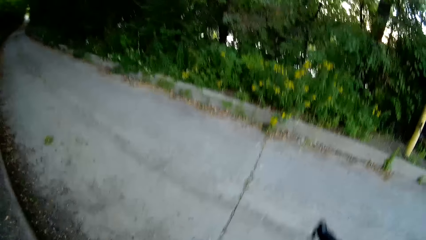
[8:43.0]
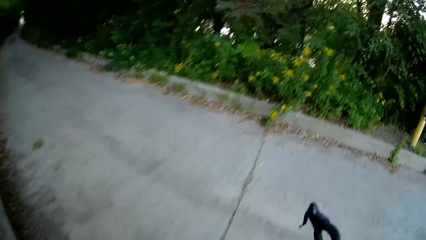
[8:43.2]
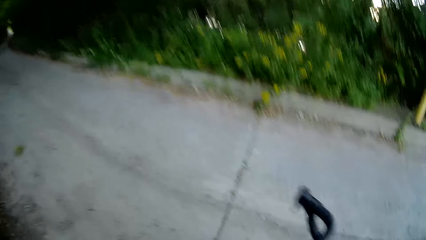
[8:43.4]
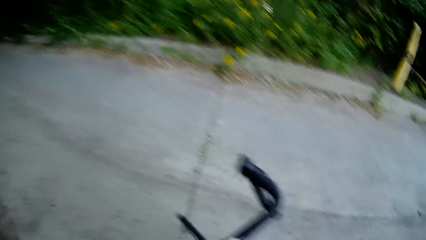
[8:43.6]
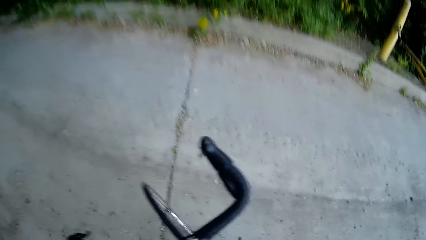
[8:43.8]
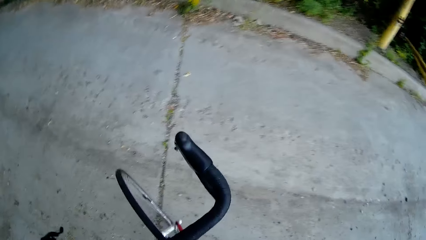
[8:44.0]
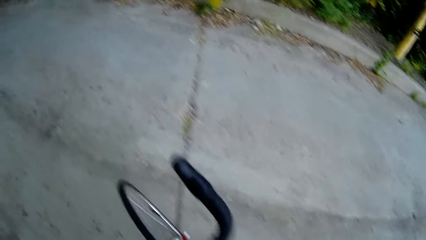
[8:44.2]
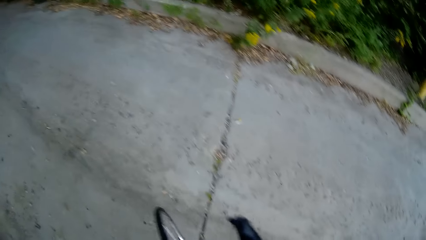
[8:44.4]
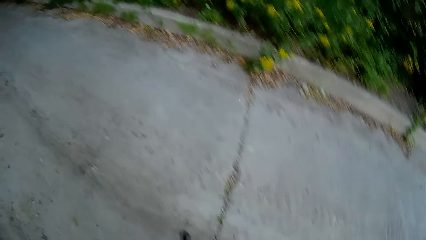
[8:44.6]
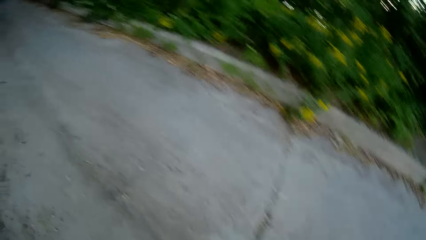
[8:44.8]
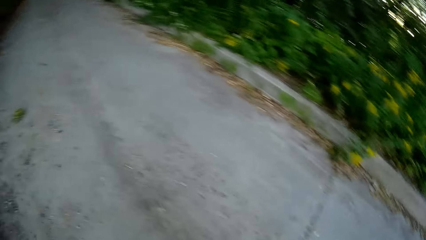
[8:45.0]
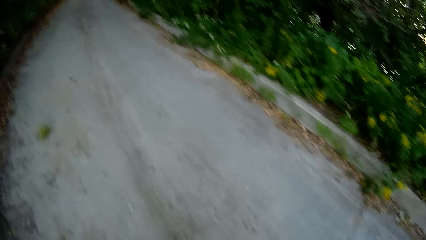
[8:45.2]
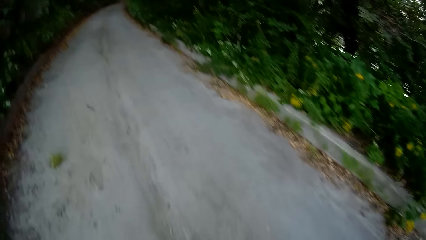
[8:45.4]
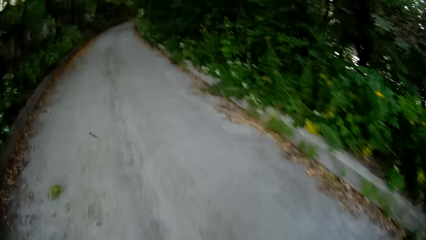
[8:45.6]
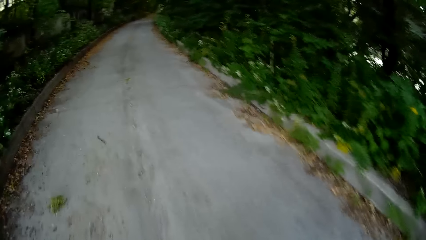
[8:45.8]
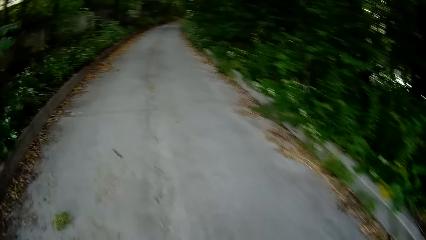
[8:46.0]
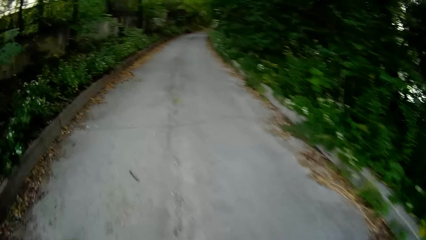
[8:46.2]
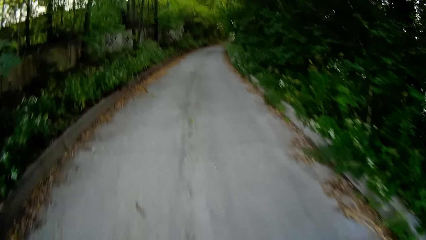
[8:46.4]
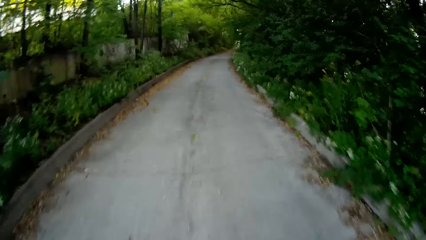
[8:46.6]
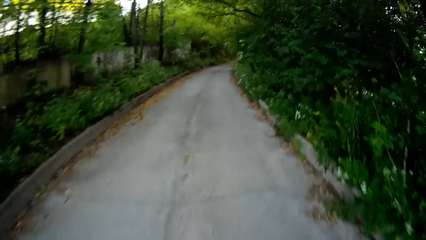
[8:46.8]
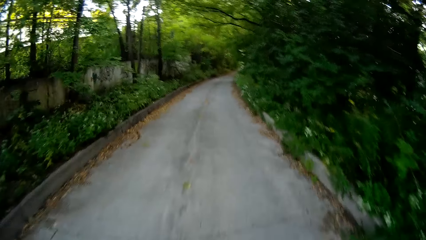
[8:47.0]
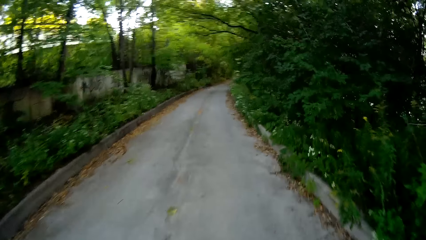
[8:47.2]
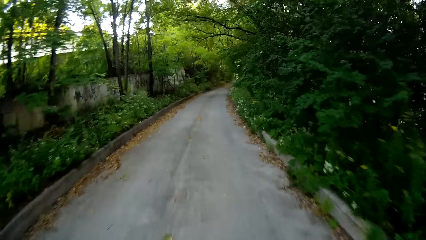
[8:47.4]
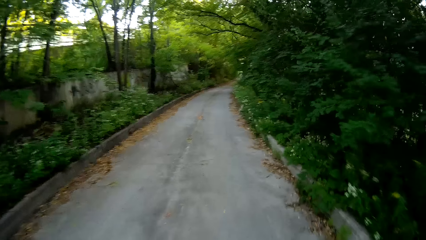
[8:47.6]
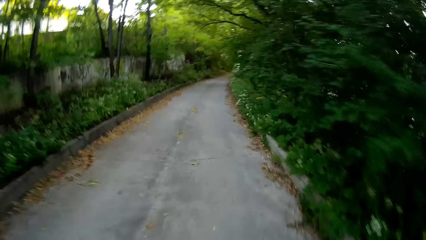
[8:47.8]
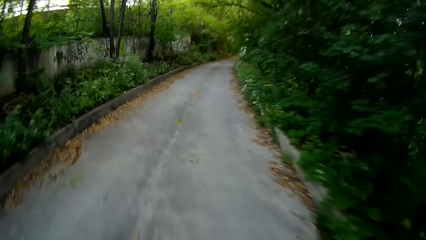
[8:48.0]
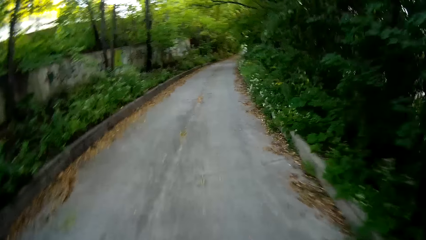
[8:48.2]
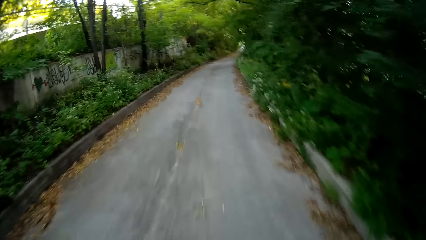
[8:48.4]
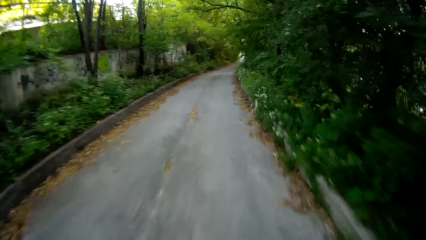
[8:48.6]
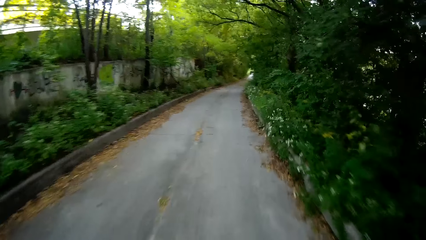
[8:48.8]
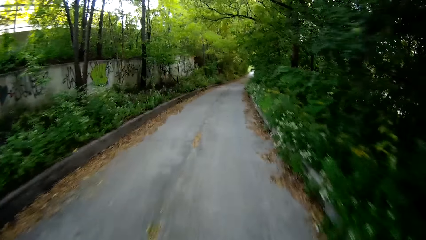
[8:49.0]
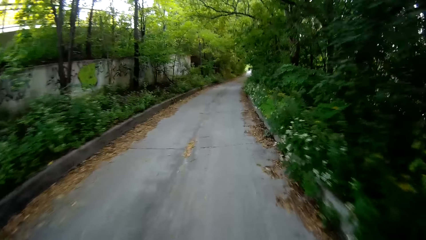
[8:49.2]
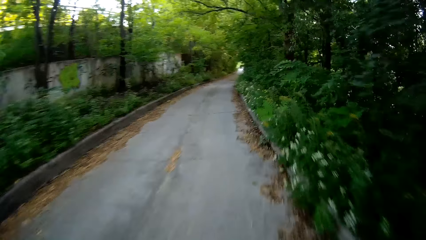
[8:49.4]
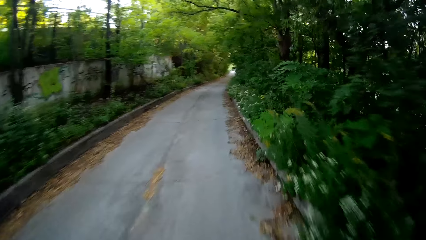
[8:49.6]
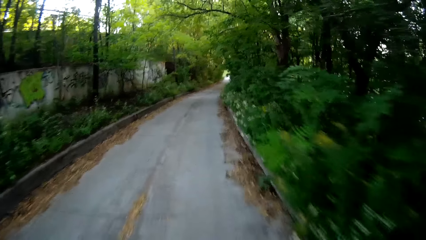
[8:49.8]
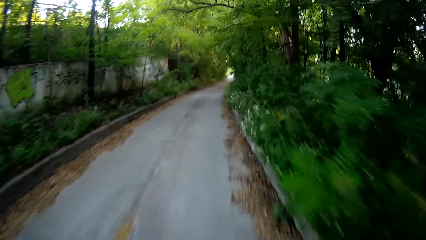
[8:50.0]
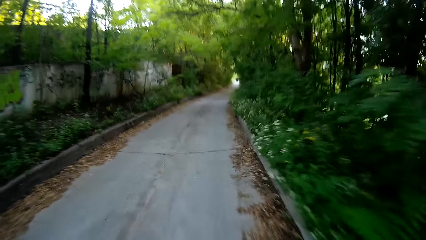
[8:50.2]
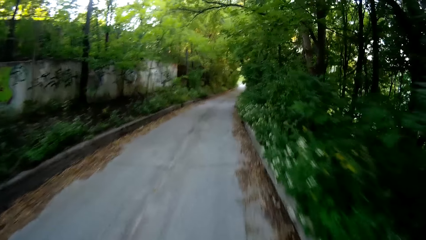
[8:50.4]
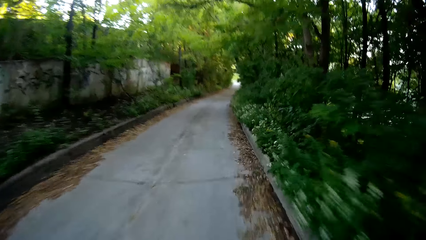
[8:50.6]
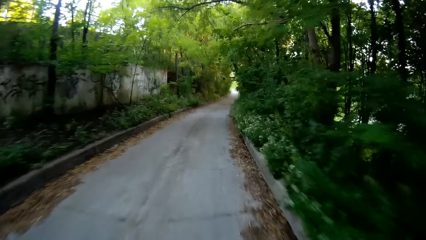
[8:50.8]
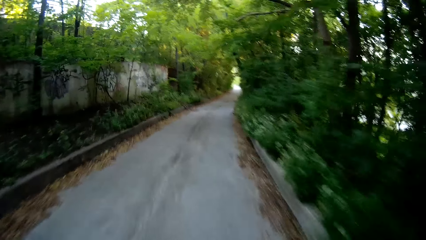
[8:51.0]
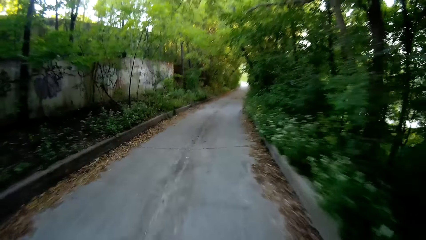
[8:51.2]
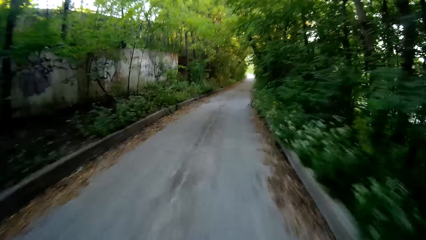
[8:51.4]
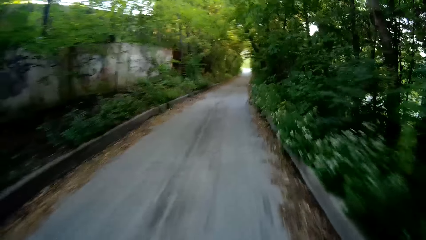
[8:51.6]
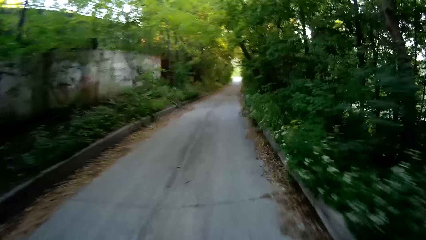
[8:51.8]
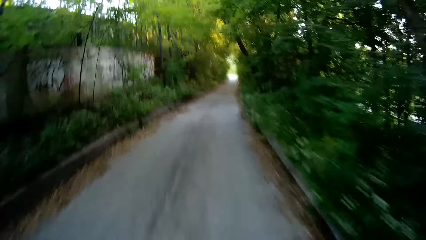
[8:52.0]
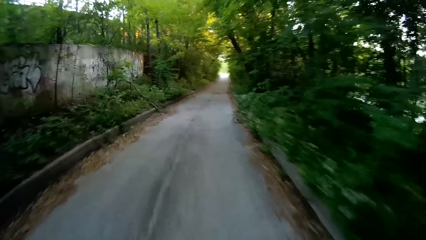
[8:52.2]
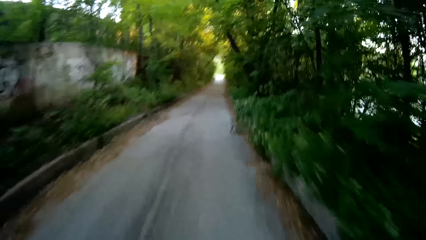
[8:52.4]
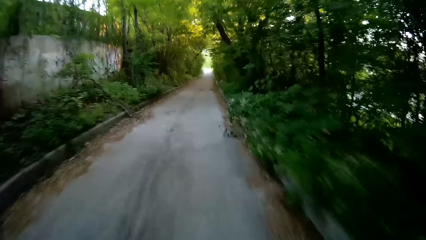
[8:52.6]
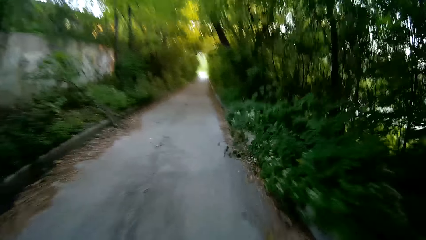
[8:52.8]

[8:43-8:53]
The camera wearer stops on the road. They ride a bicycle.

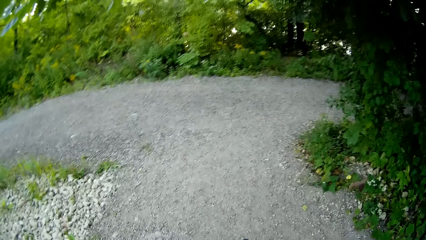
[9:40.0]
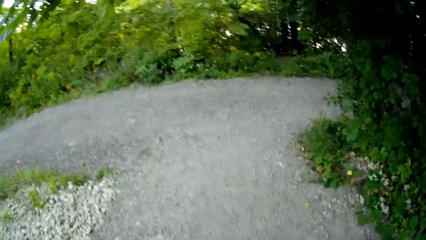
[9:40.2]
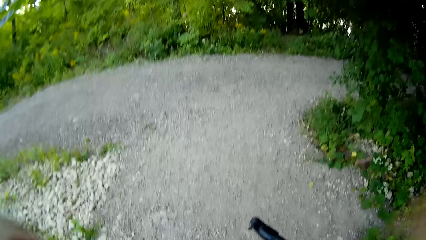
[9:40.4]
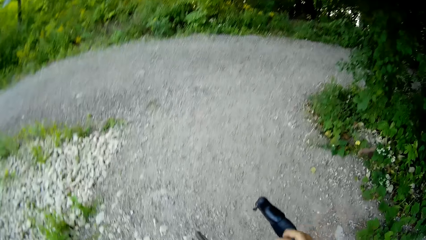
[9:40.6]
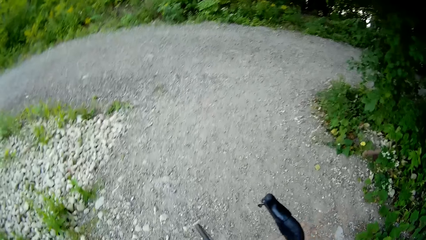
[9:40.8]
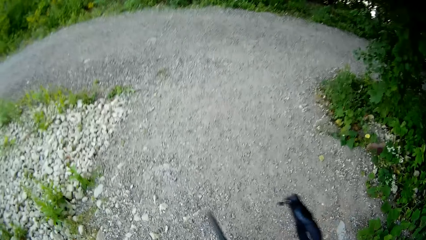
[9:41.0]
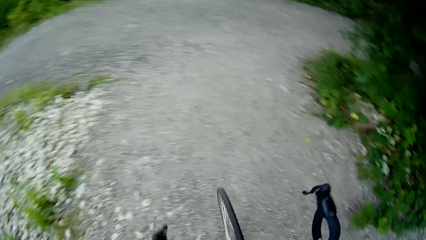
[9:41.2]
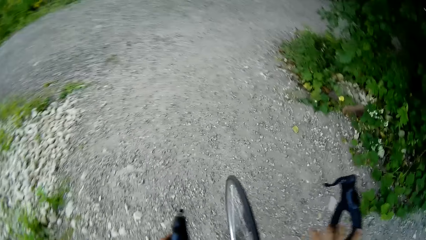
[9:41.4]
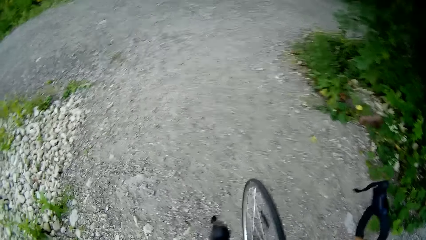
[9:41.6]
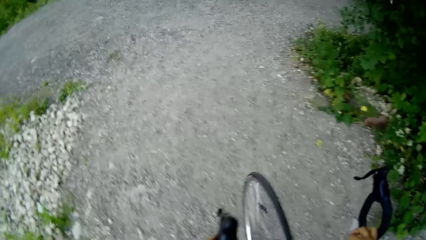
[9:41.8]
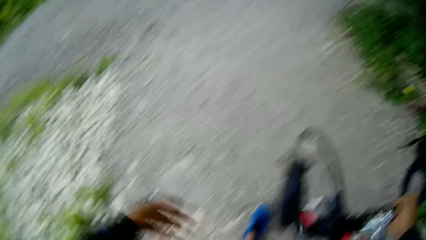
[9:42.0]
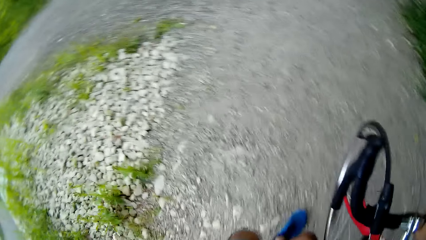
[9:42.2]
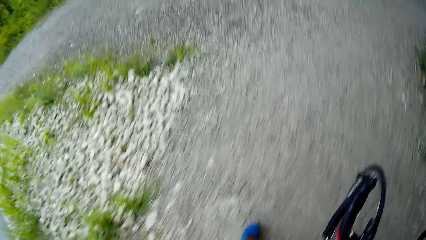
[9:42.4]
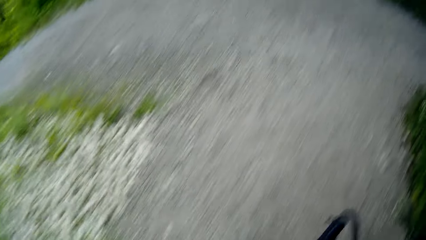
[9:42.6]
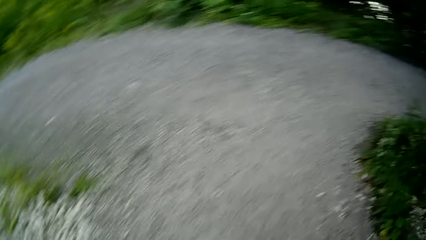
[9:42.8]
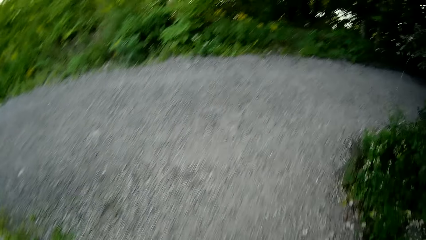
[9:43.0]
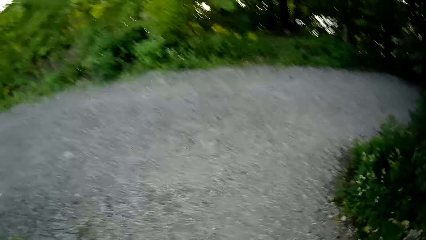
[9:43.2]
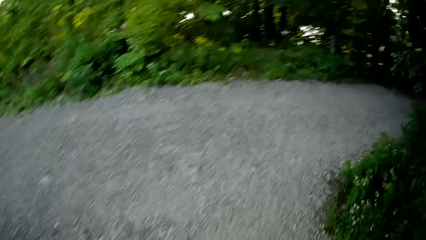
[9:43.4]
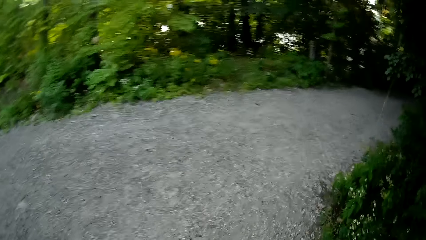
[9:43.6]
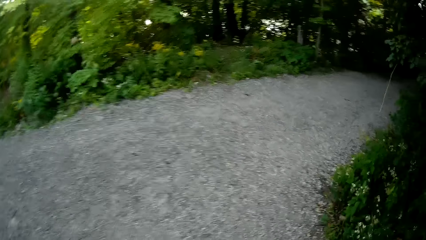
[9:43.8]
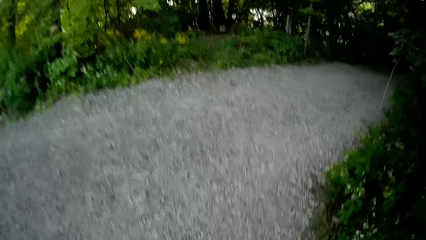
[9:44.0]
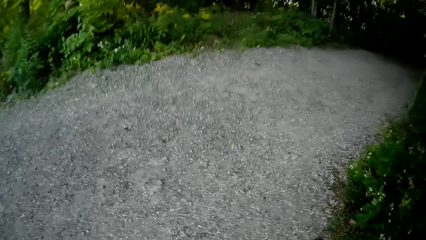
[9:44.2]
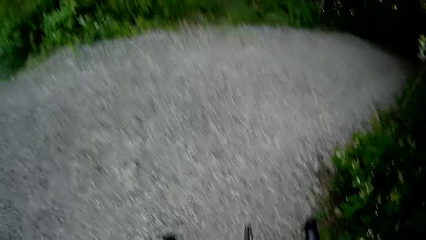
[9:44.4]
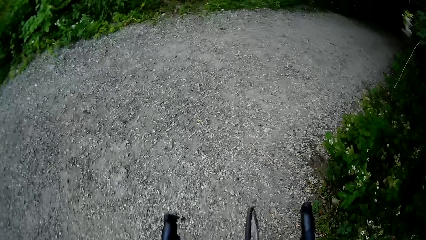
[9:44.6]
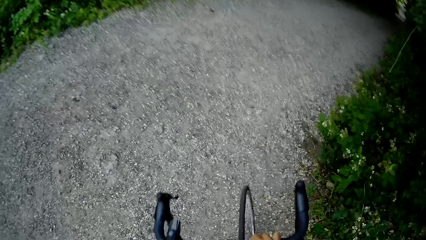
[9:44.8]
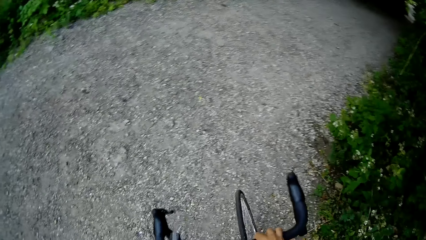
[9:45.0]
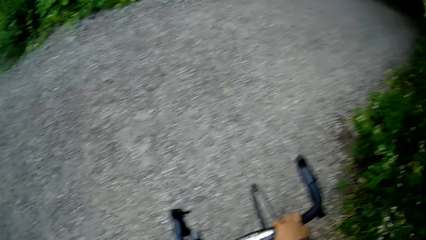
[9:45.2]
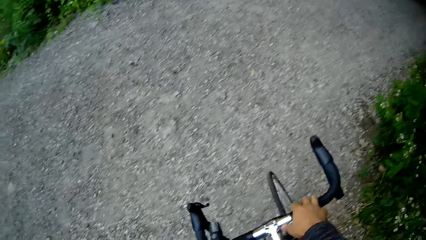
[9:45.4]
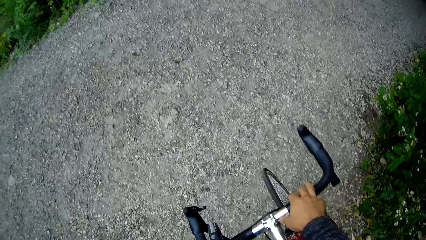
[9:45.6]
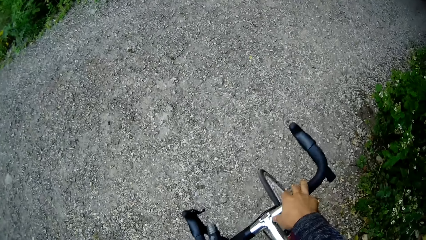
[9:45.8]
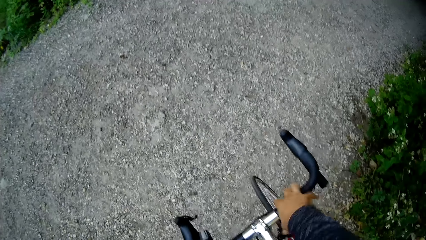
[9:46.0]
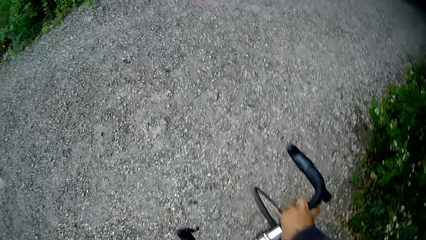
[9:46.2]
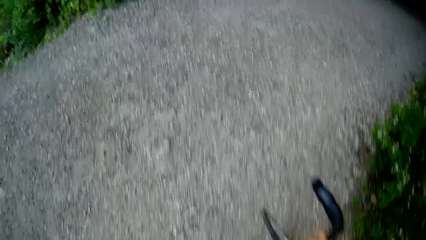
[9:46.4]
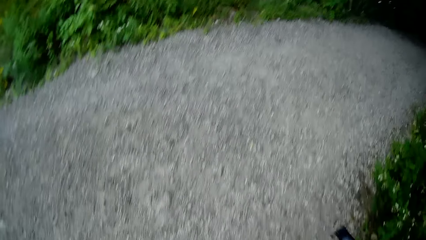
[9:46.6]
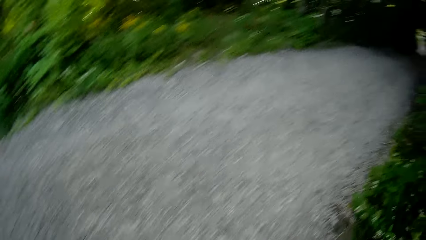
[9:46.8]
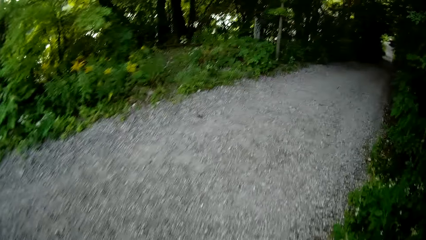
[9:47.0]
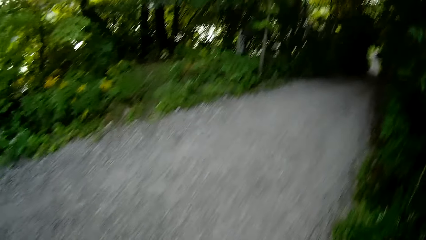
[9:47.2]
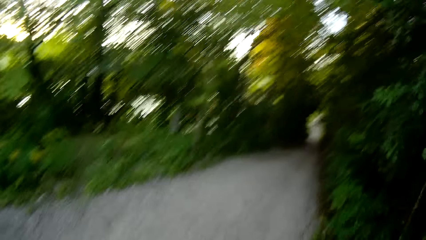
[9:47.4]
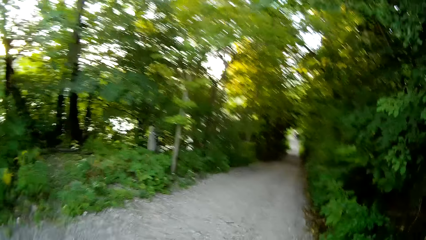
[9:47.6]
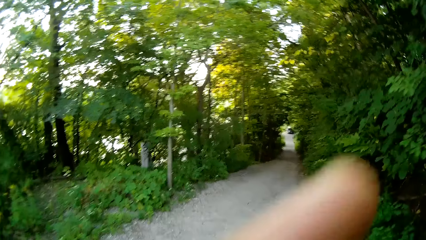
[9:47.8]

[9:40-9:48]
The camera wearer holds a bicycle. They walk on the road. They straighten the bicycle.
